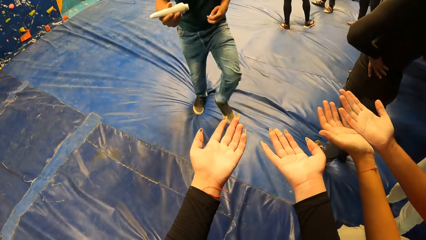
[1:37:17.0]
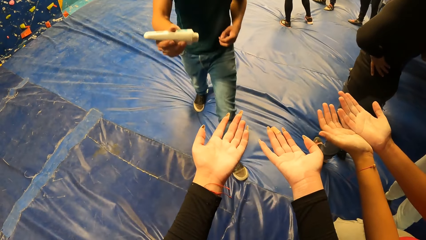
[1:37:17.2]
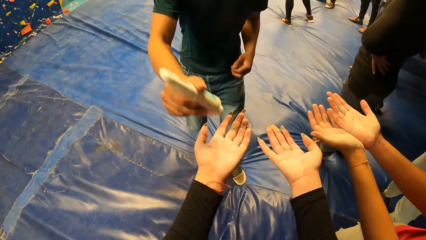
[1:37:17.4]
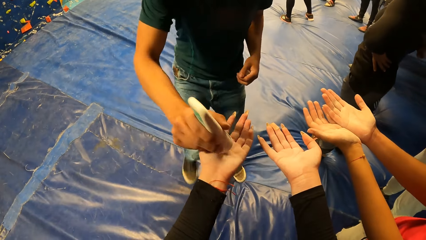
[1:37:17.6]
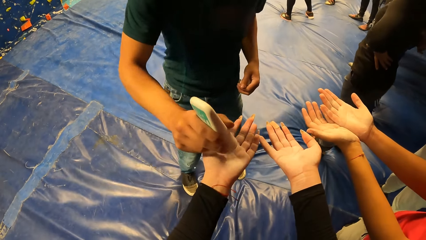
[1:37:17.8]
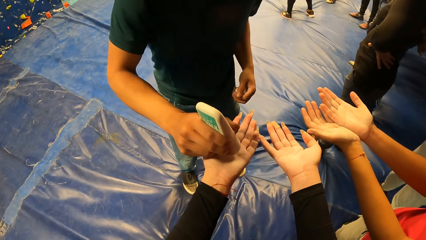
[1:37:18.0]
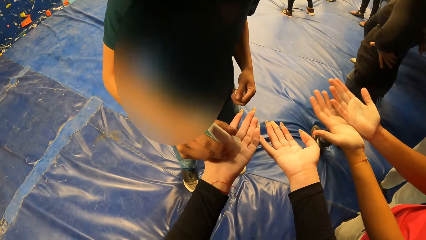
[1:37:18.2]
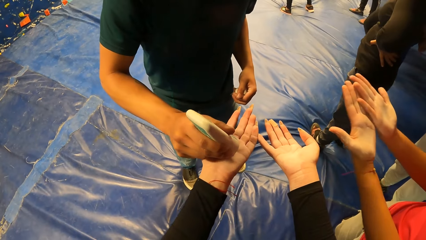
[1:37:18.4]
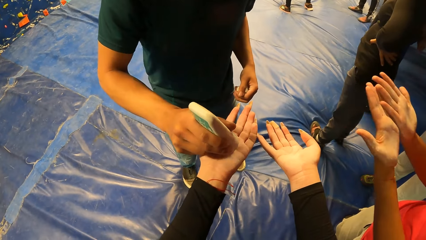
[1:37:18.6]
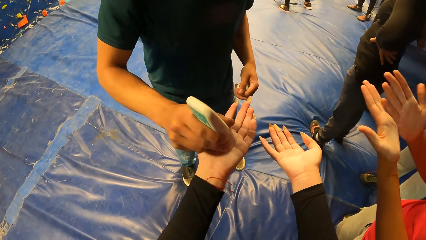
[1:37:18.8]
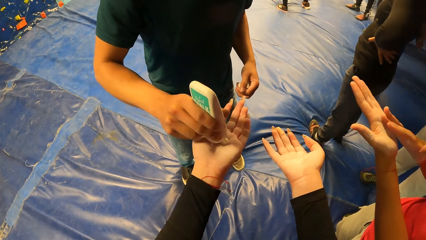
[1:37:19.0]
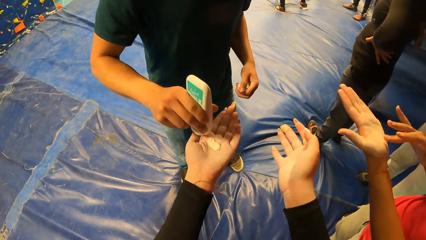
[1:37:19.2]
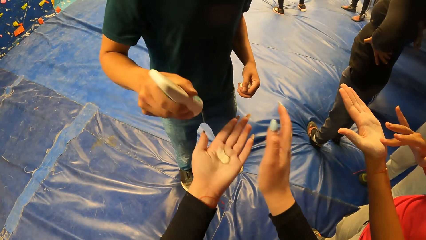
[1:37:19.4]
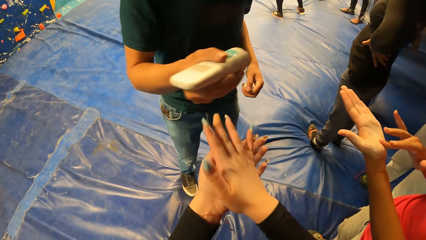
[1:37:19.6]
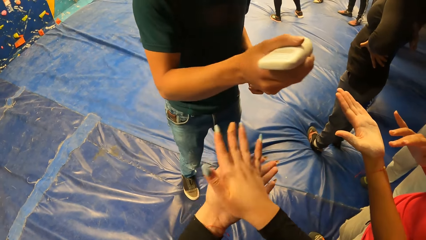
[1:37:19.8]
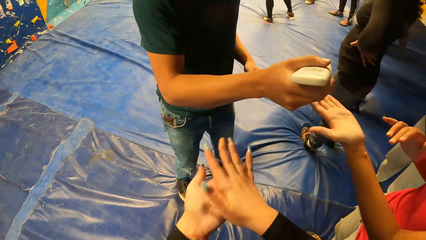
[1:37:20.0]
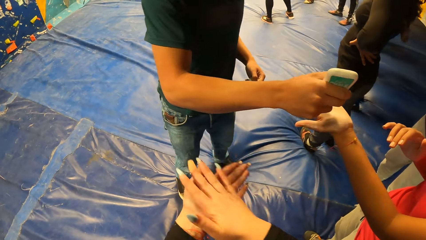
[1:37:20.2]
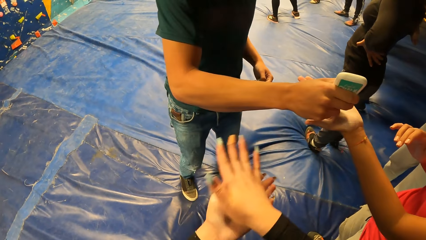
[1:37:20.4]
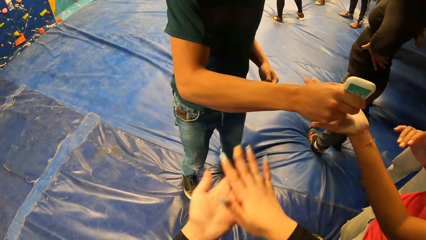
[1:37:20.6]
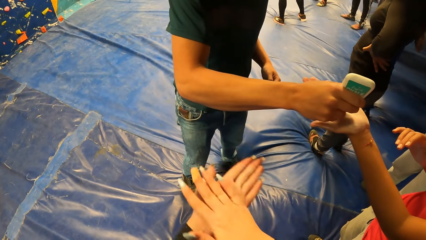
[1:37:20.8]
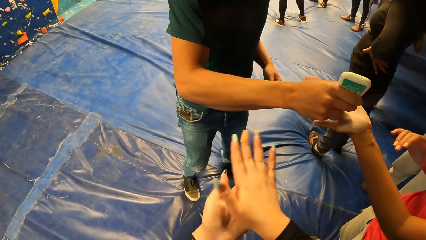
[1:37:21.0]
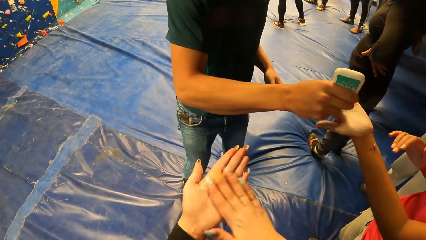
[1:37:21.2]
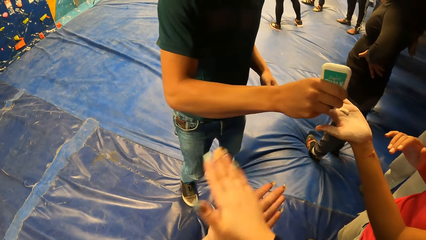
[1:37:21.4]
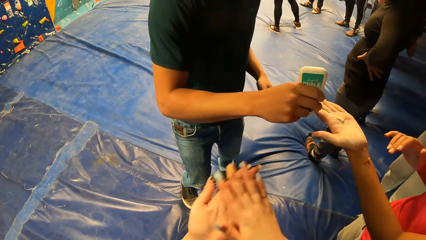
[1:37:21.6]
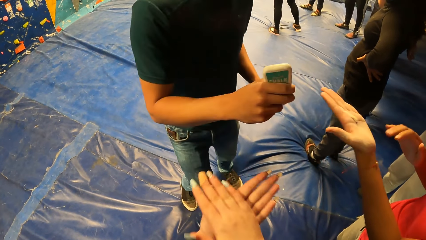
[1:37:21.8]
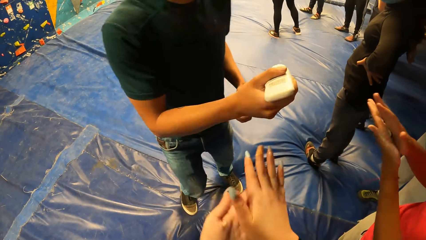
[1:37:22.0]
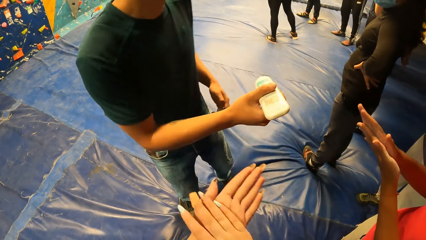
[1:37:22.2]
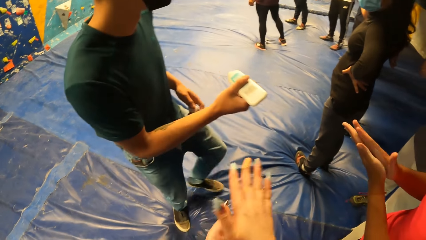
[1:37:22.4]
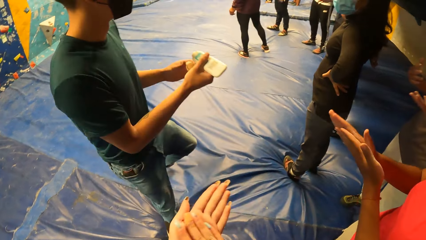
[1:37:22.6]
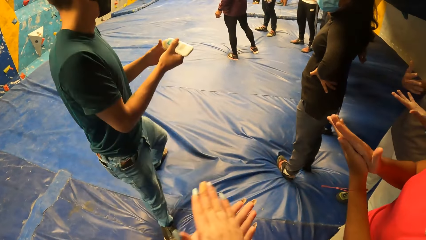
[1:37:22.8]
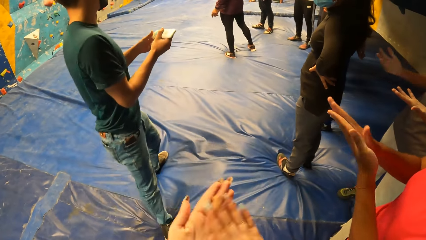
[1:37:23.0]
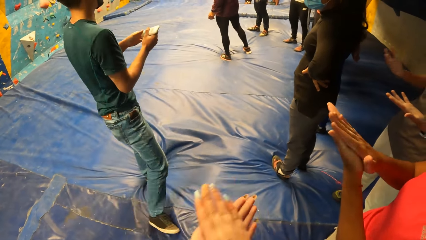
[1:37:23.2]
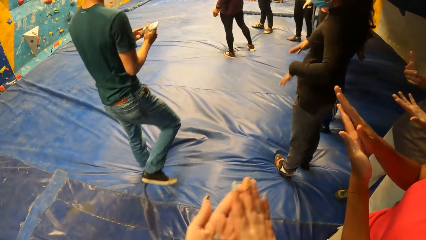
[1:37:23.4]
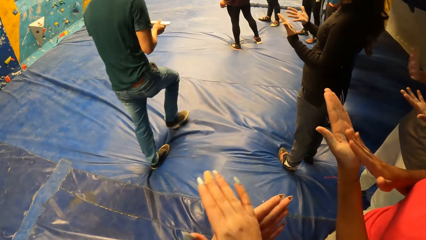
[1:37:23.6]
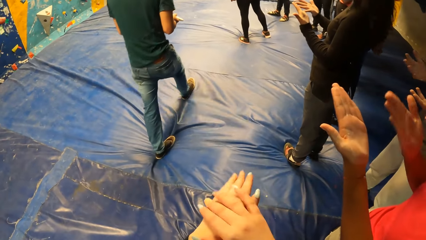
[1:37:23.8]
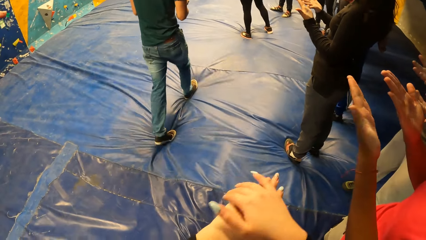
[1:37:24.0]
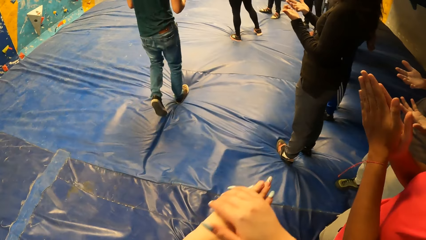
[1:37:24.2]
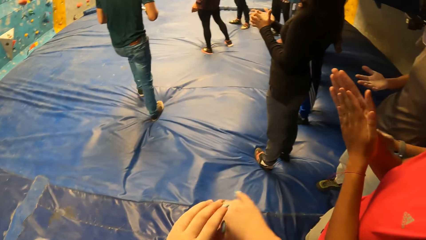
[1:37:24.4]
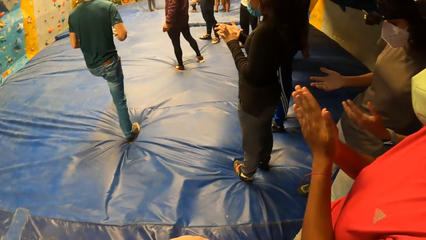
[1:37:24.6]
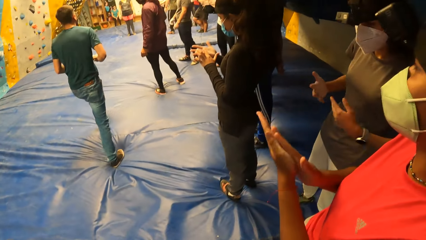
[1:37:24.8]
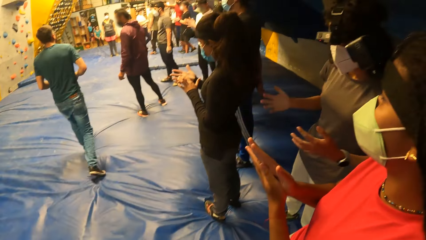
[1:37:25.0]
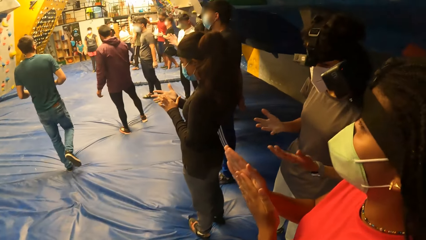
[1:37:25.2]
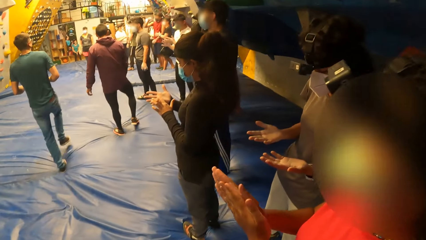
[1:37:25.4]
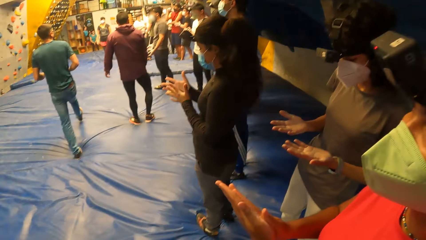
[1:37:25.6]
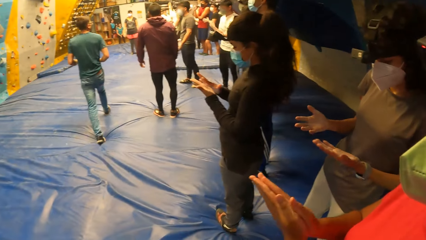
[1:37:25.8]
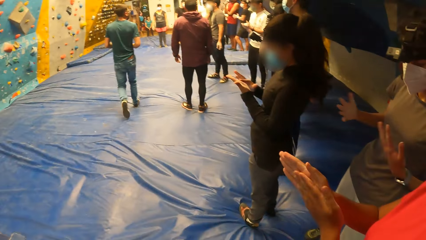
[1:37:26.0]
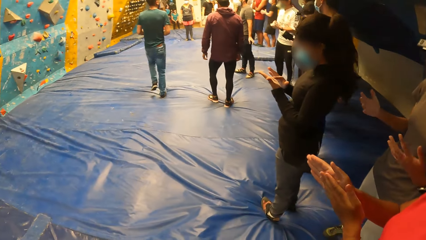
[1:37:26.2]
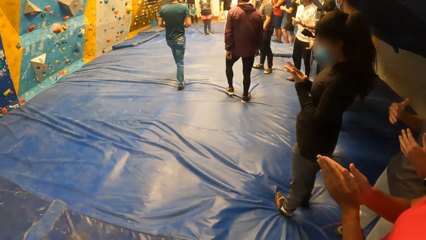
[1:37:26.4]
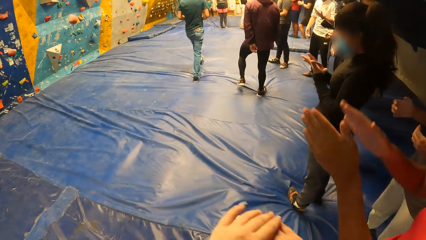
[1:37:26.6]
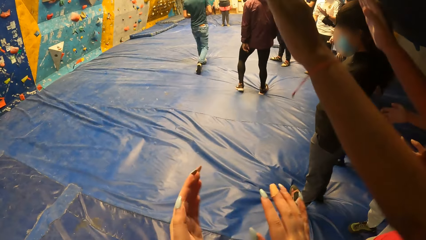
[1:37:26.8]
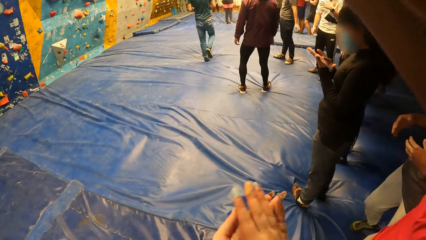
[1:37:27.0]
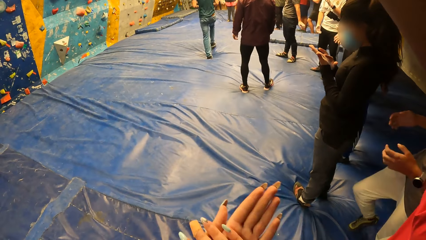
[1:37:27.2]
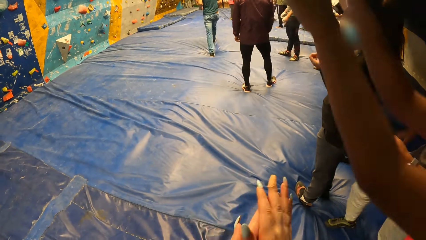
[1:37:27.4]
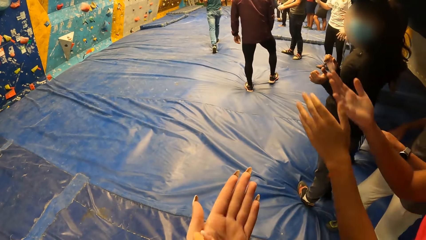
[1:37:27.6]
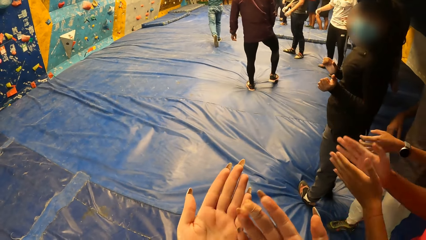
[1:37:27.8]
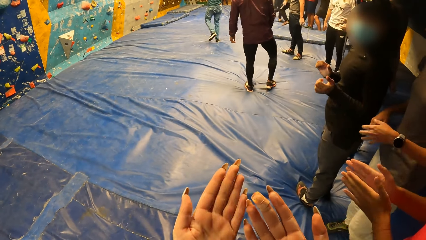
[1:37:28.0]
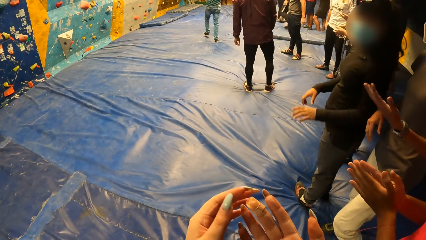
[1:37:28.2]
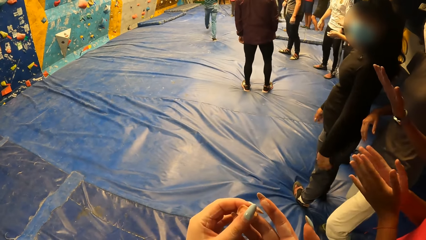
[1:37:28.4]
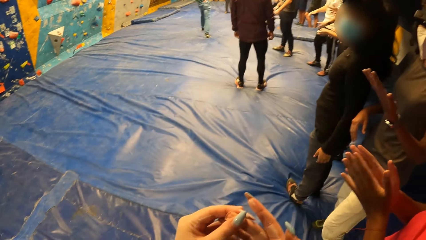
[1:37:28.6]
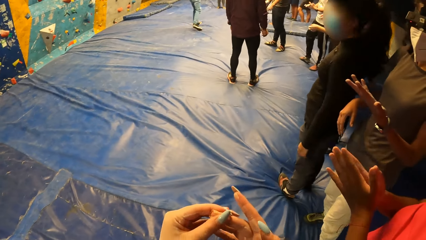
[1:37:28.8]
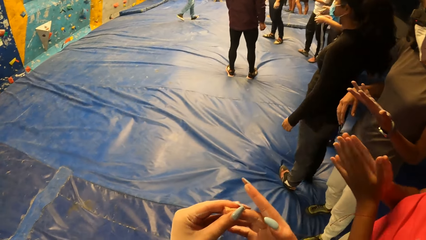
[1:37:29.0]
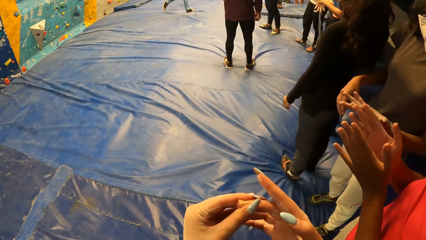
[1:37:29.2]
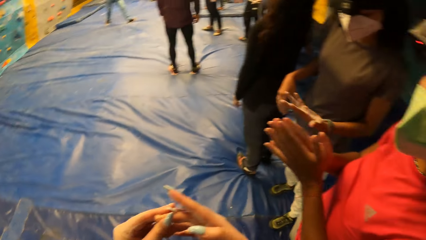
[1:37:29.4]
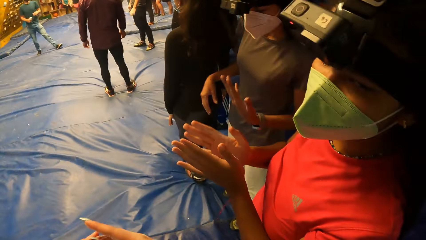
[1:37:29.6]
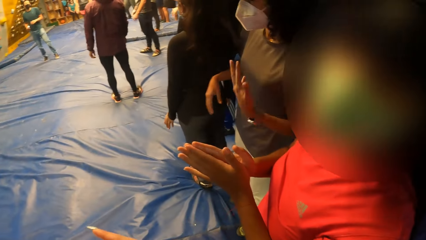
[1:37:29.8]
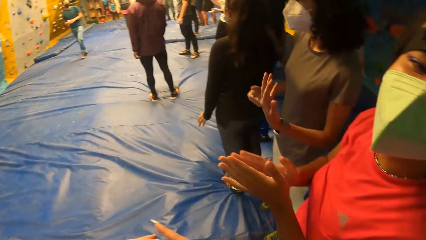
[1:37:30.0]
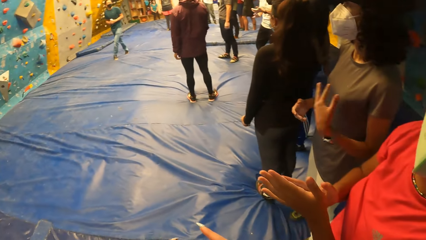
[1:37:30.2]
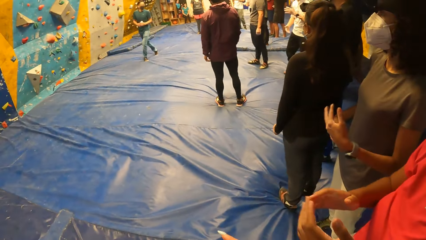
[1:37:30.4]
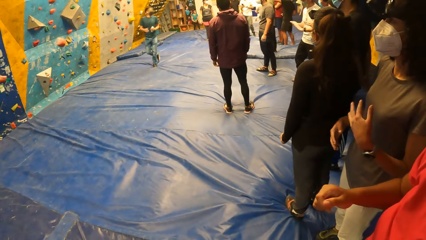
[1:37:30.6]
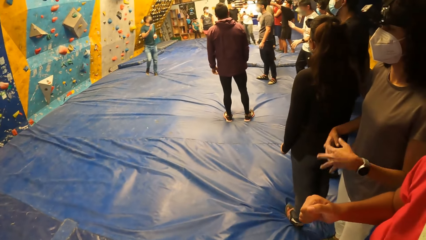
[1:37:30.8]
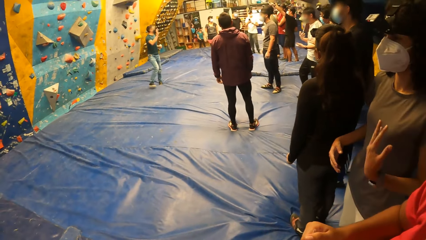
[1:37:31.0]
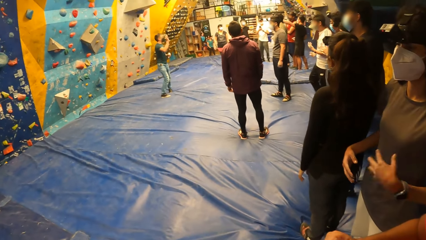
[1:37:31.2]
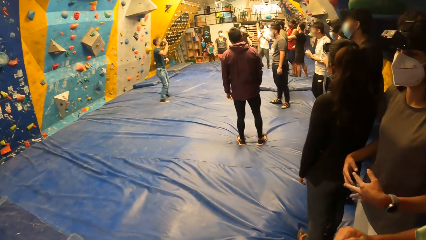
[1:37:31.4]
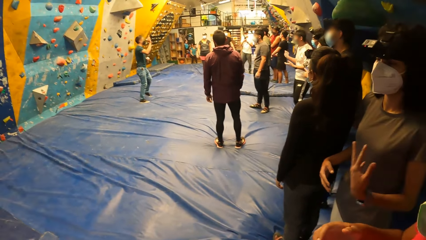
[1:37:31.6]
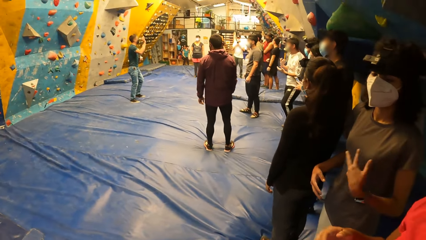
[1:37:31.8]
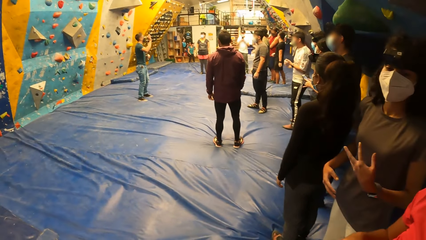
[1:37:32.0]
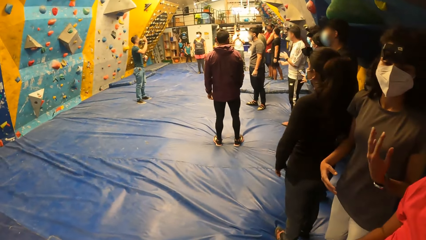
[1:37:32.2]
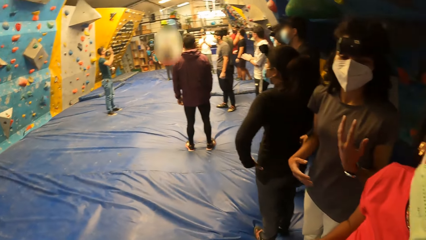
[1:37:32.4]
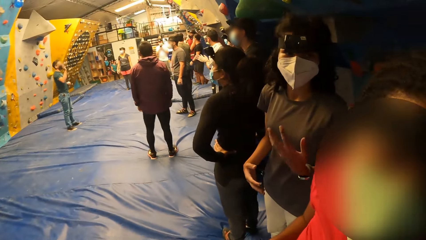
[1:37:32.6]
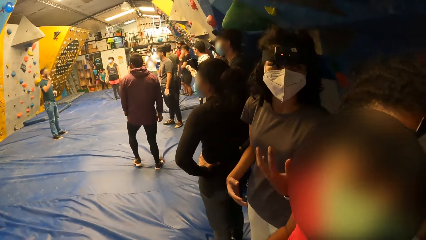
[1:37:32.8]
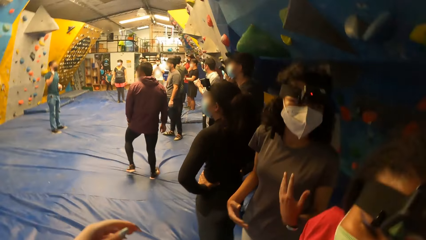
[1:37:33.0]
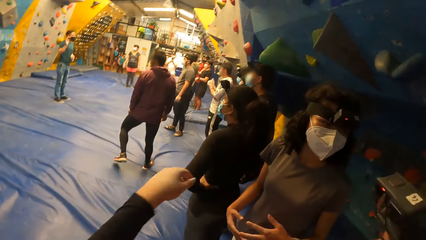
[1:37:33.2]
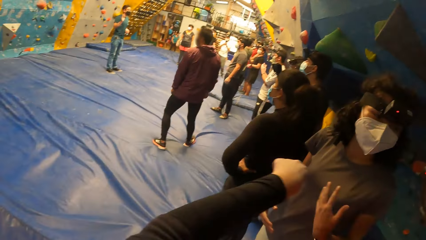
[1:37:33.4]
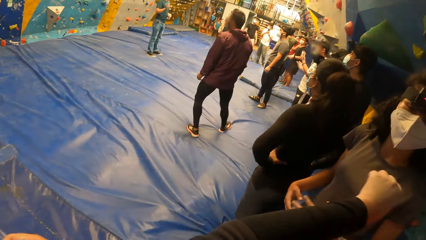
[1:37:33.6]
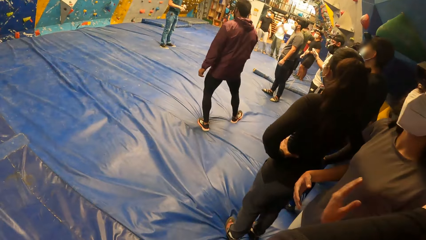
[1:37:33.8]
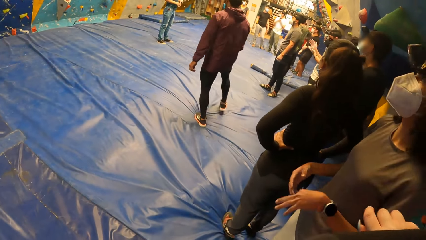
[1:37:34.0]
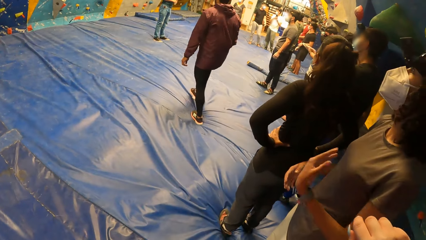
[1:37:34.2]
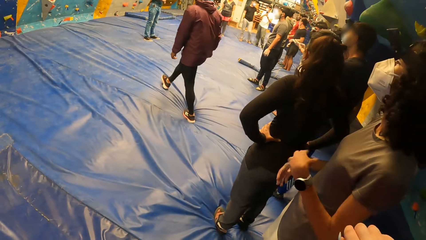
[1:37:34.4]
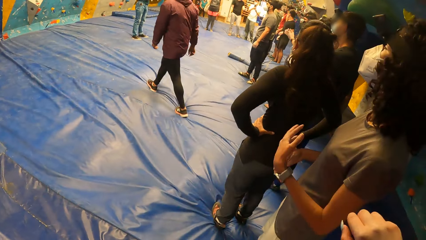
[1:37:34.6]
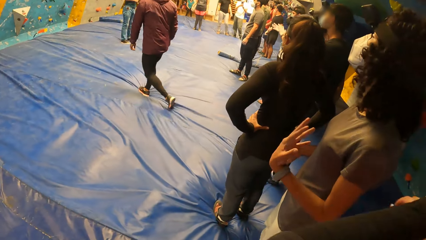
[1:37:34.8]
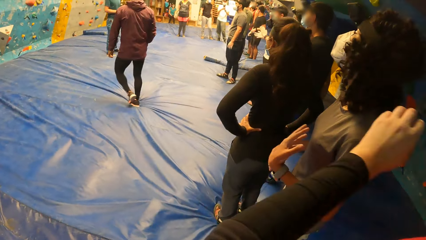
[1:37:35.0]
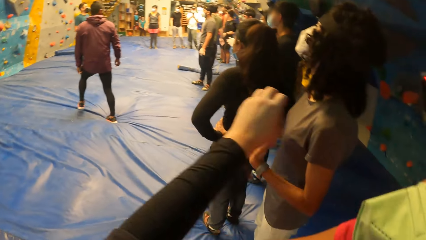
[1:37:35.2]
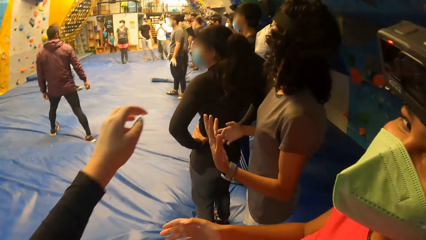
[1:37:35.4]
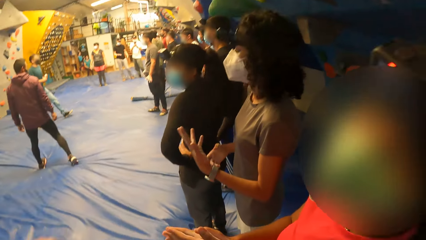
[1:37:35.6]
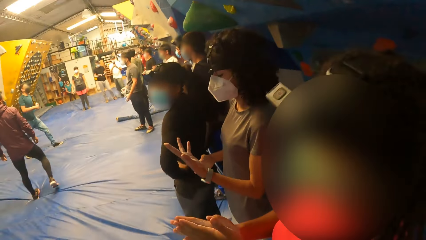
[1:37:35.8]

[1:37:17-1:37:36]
A man puts lotion or sanitizer from a bottle in his right hand on the right hand of the camera wearer. The camera wearer applies the sanitizer on the hand. She rubs her hands together. The man puts the lotion from the bottle in his right hand on the right hand of a girl. The girl rubs her hands together. The man walks in the room. The camera wearer stares at the hand. She interacts with the girl. Another man walks in the room.
